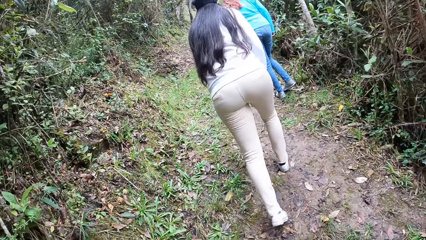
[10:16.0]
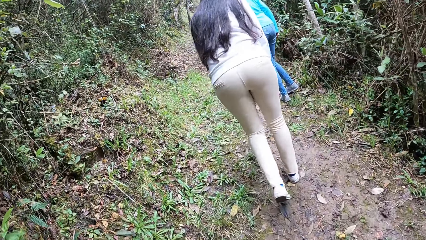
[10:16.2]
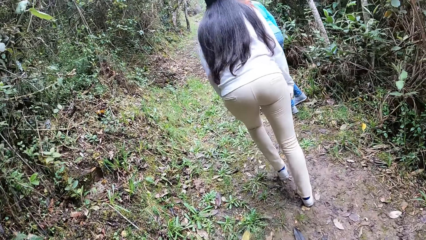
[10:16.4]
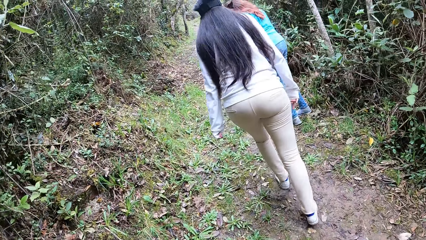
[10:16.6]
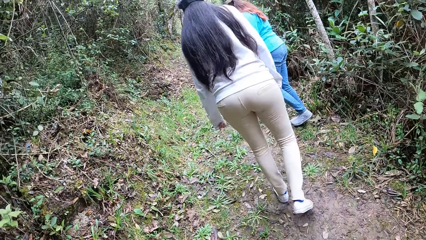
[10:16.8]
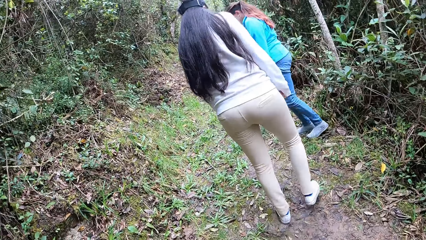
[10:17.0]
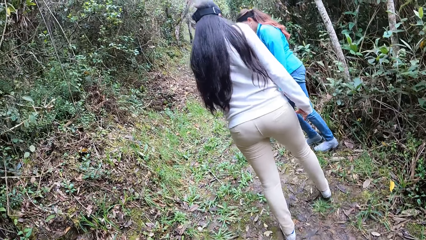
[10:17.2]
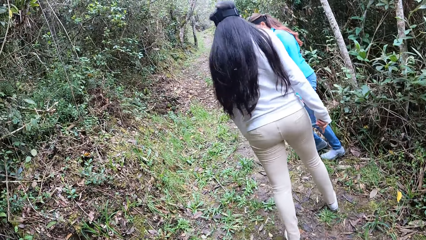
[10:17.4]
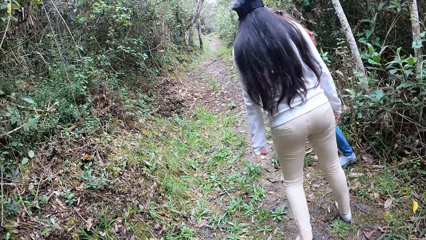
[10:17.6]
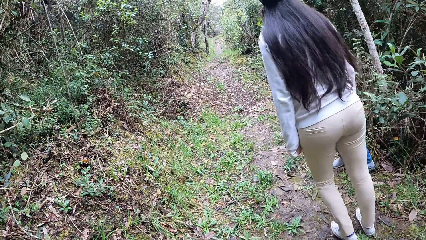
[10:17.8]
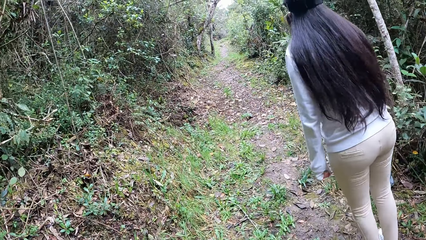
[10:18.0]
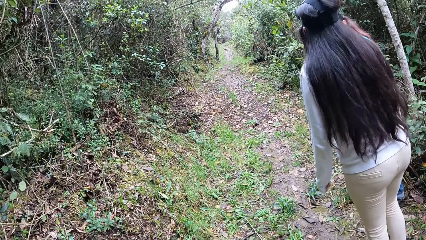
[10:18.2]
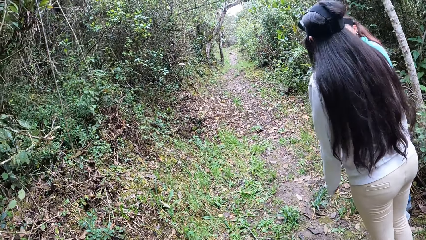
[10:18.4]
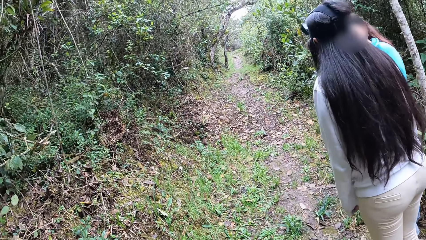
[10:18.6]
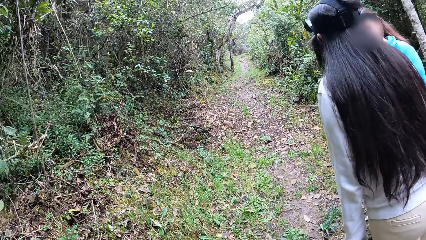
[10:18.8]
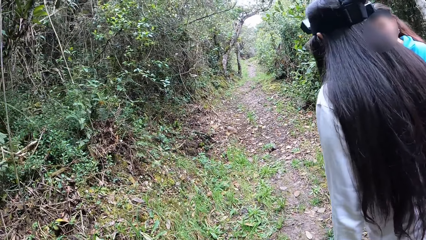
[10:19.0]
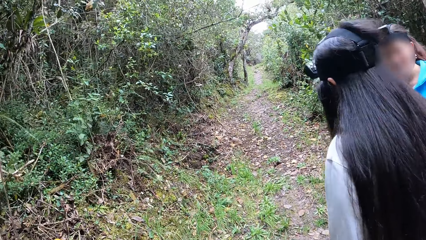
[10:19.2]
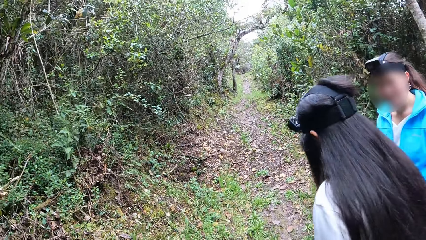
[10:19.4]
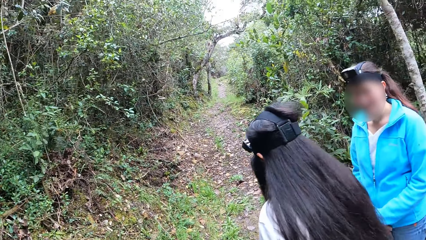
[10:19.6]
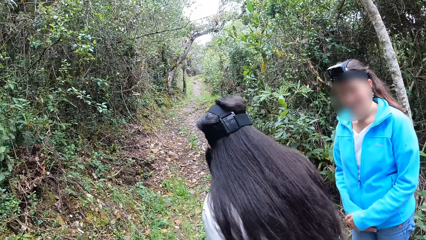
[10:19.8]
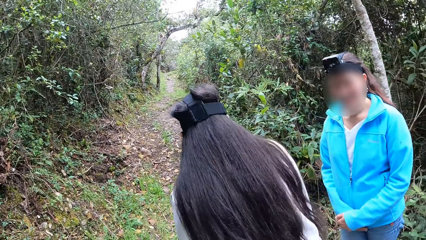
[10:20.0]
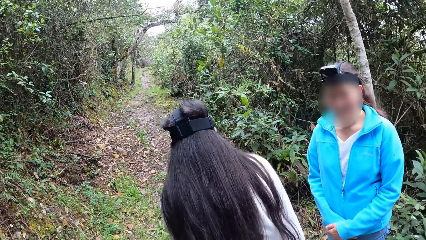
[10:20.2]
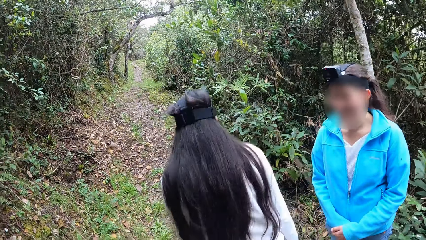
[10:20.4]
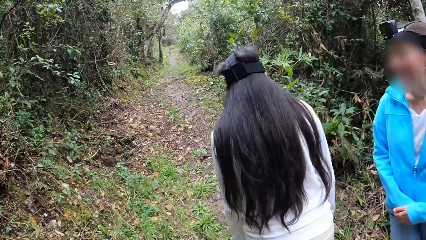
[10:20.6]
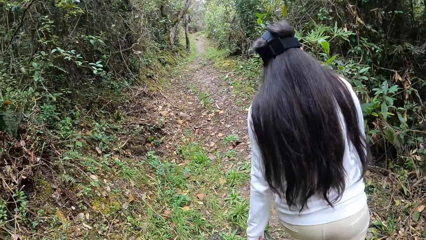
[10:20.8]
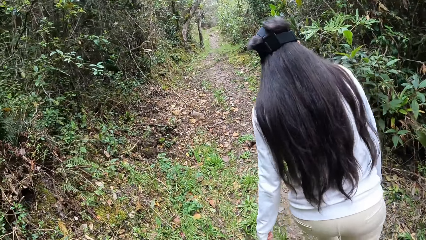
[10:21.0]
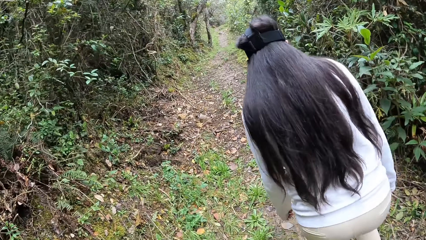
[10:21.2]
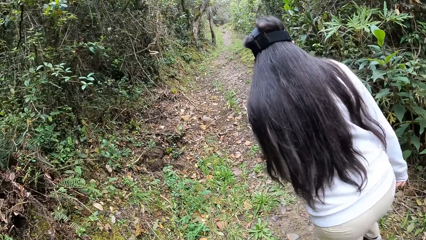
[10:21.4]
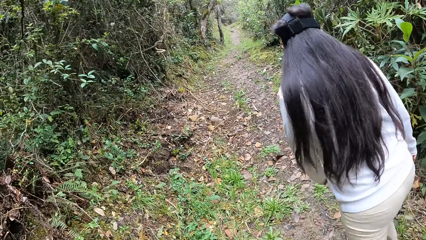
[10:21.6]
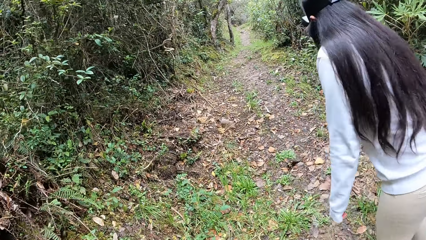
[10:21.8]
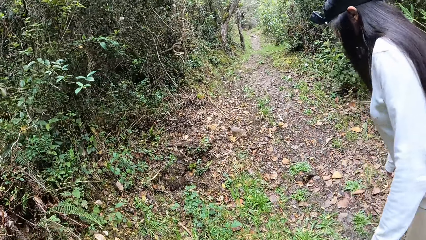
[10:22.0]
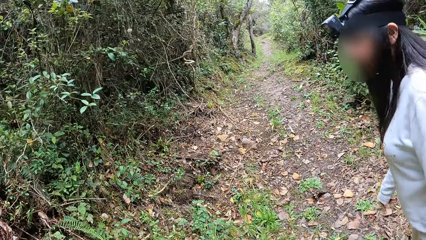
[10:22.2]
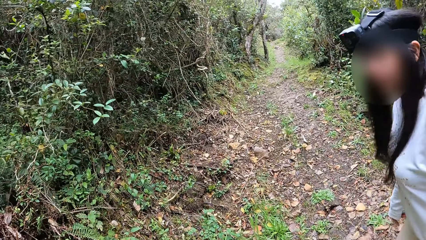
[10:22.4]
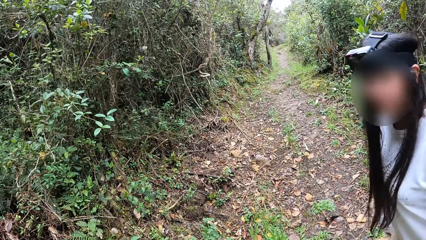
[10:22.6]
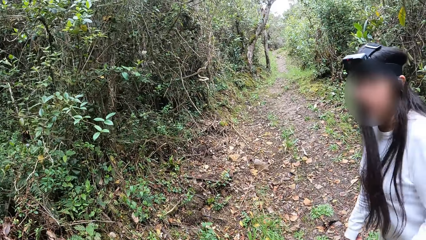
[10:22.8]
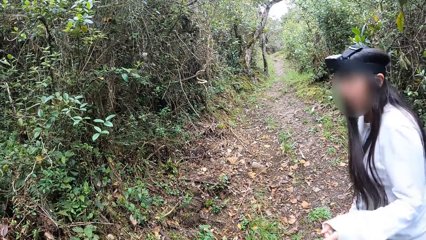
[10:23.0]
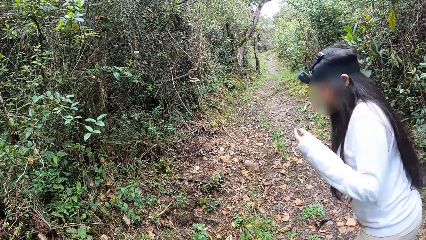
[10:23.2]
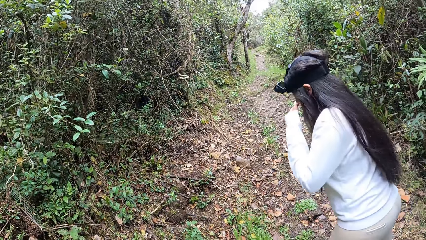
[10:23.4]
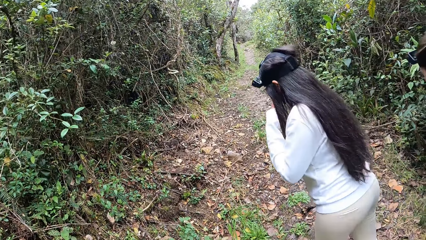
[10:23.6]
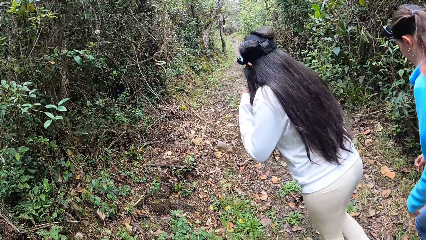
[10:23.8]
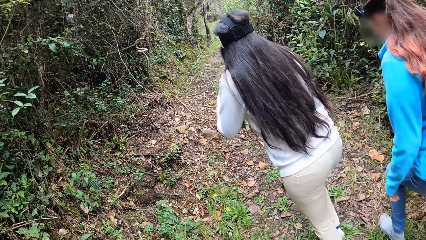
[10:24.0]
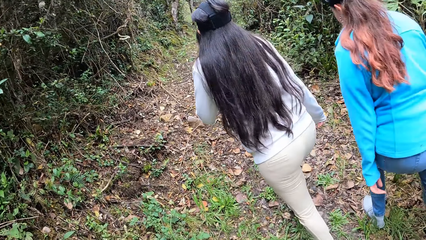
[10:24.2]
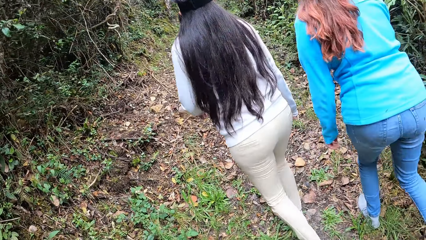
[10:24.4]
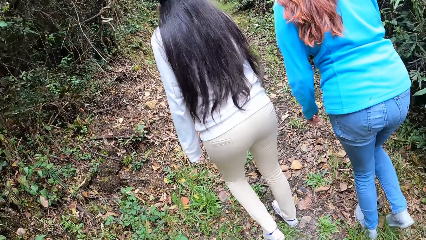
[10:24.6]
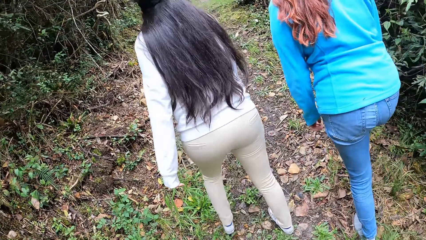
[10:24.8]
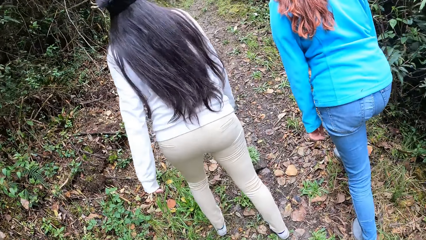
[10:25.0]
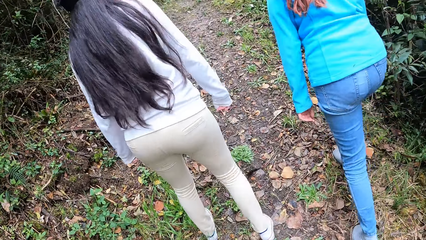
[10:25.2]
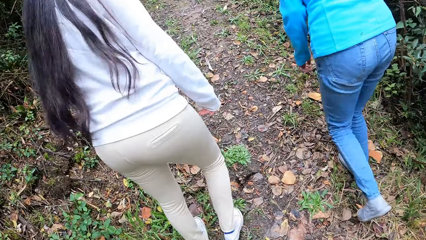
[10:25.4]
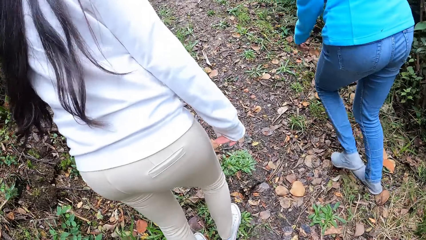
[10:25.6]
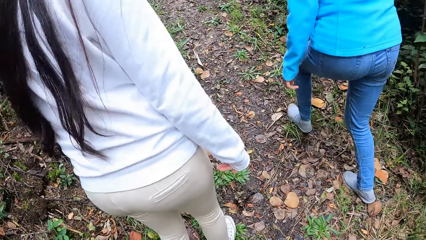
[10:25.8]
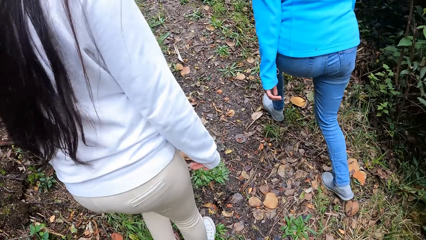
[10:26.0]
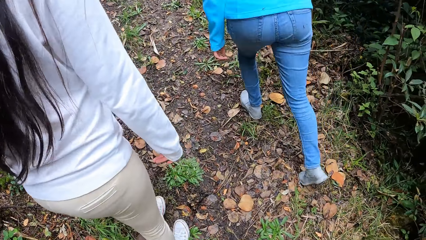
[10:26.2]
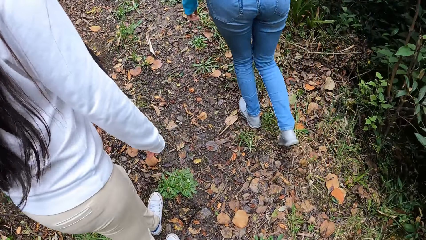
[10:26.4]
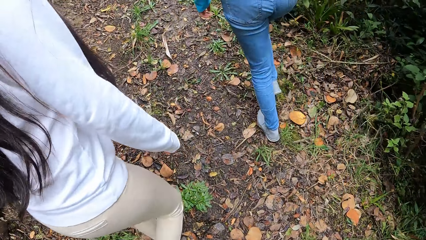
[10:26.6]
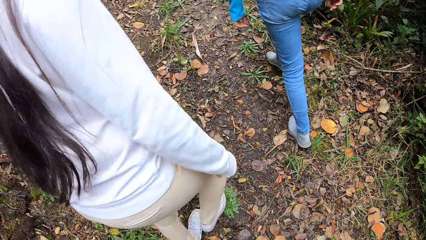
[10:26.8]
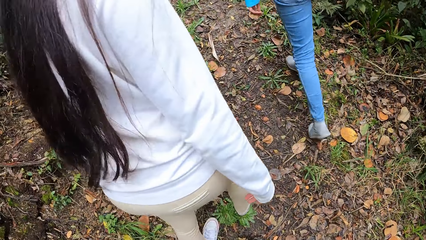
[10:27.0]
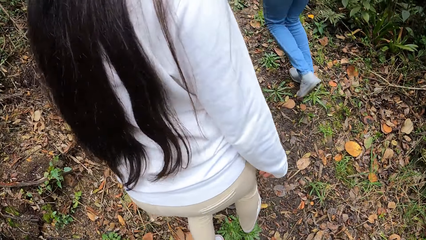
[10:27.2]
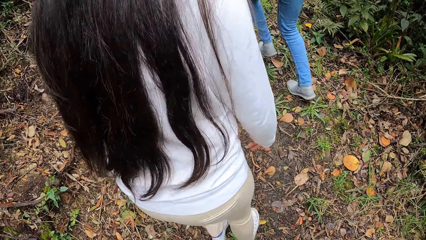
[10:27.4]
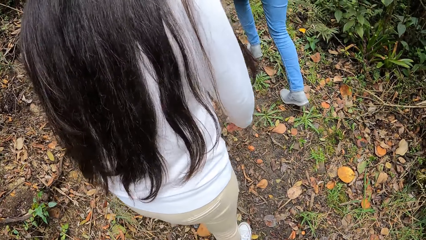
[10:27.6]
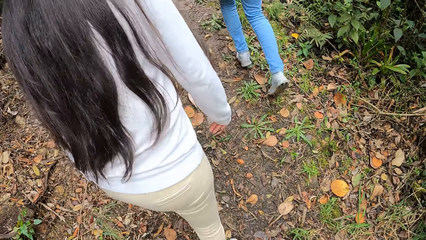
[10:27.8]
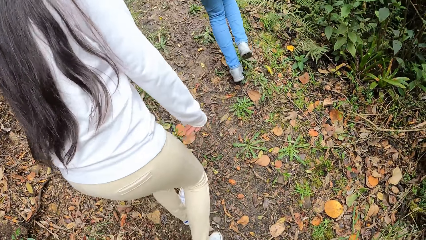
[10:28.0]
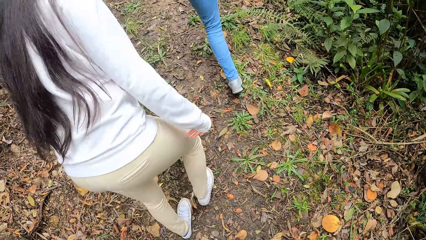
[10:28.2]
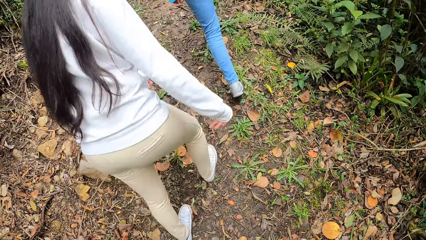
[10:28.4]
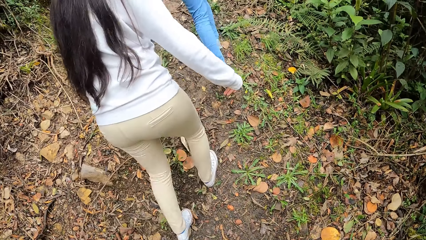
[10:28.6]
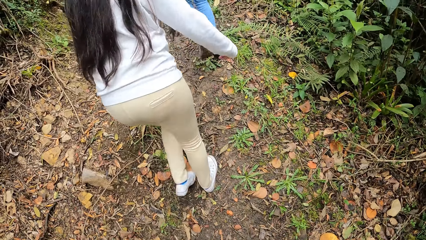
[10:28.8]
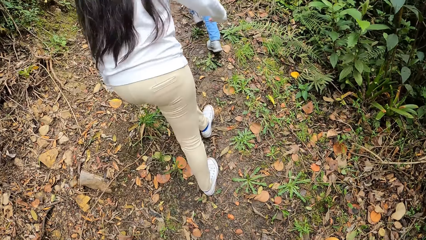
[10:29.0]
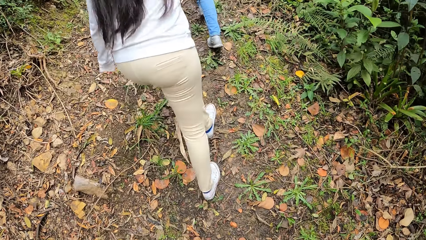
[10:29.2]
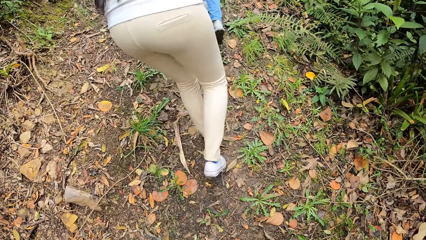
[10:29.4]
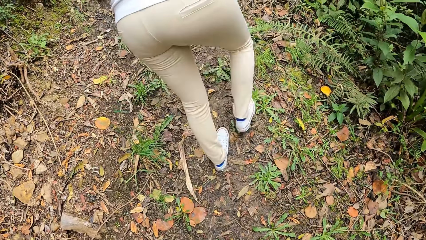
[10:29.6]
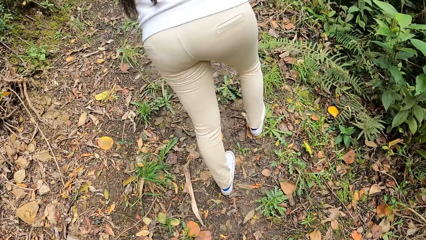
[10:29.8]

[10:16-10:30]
The lady stops. The camera wearer looks around. They walk around. They walk around again. The lady walks around.

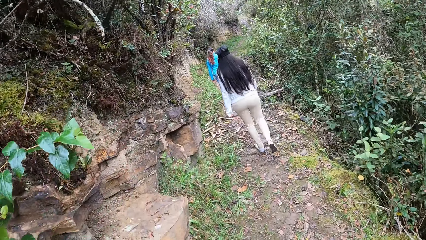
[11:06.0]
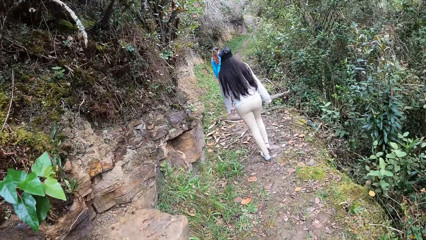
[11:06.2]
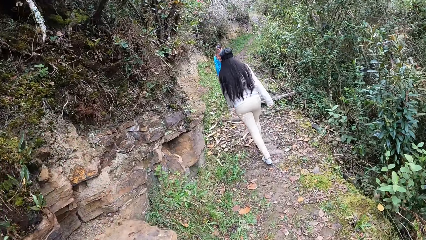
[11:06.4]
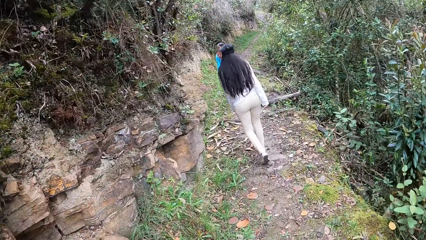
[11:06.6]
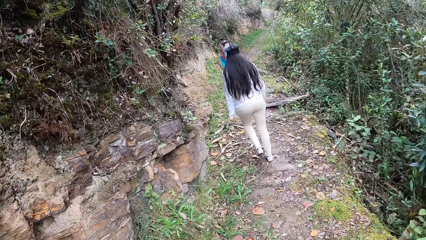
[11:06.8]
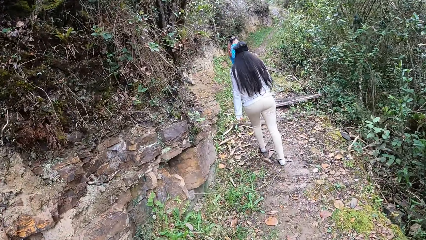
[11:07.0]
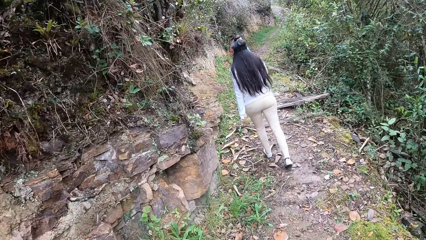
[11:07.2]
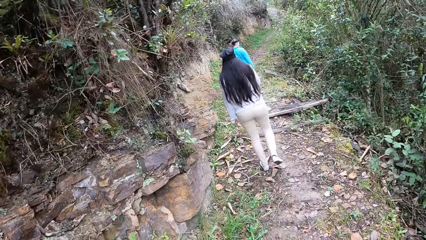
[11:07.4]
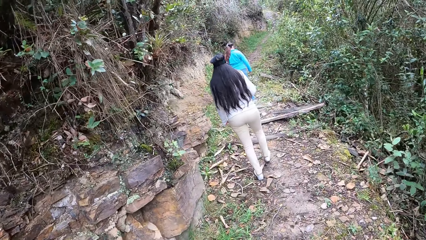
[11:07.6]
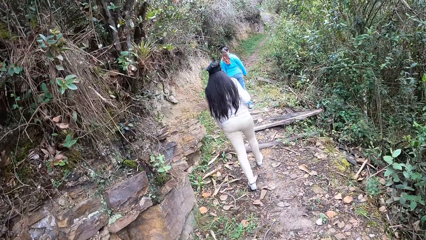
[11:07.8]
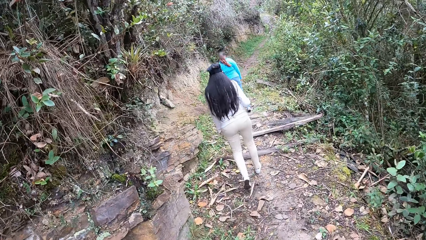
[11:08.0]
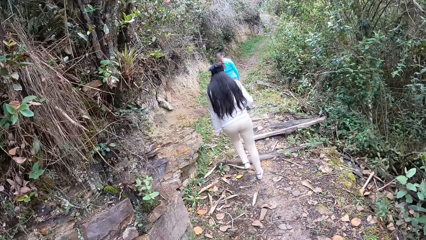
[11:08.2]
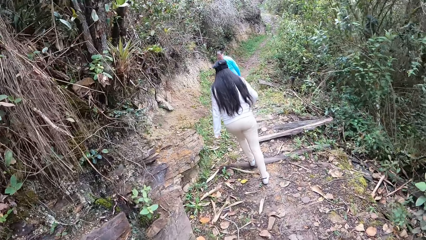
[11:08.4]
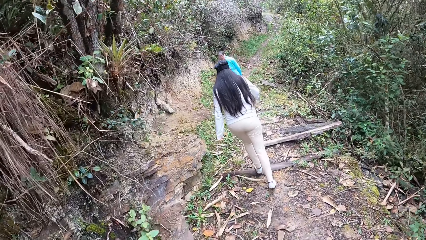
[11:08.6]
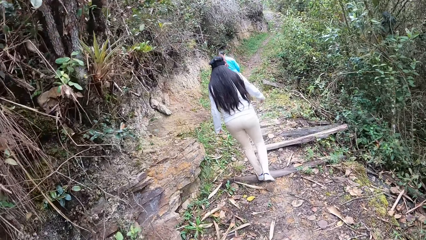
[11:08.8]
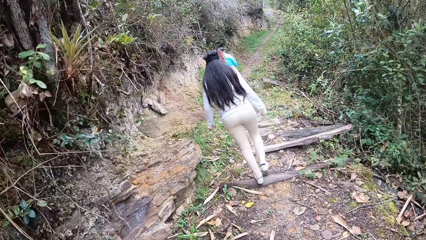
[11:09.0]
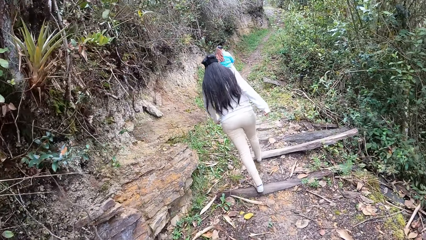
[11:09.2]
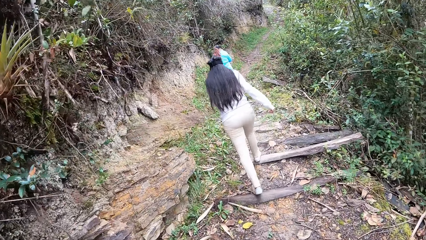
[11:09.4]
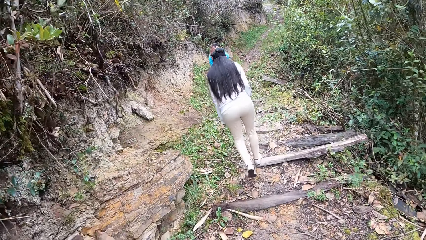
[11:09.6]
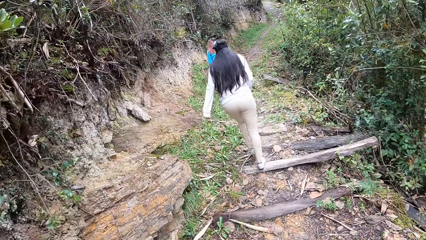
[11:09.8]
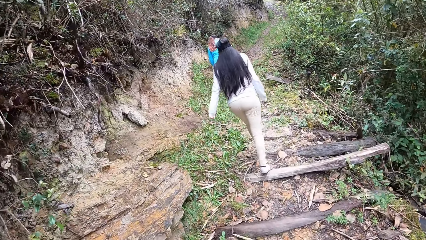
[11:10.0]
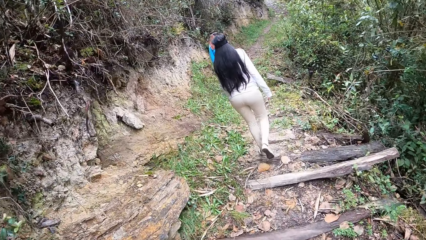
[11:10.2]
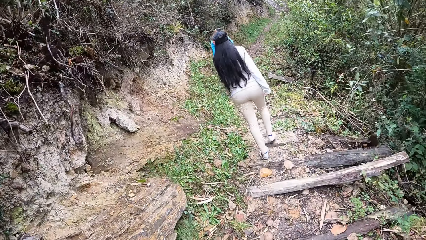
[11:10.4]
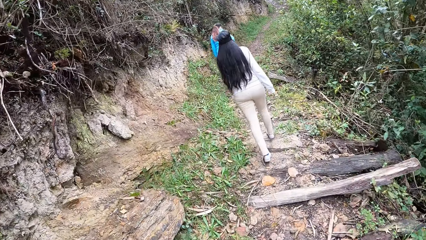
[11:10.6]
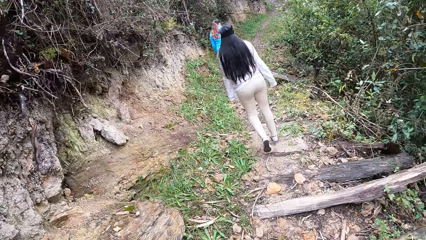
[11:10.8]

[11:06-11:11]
The camera wearer walks around. The lady walks around.
